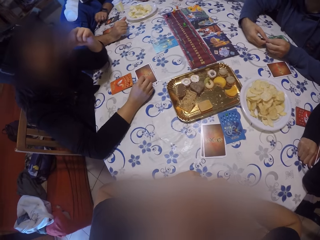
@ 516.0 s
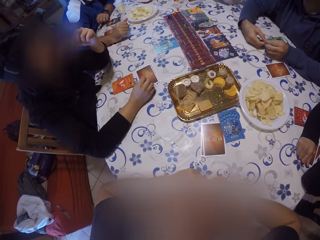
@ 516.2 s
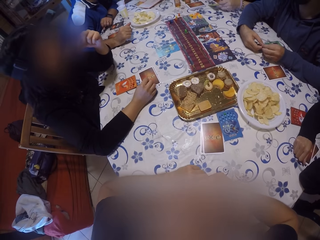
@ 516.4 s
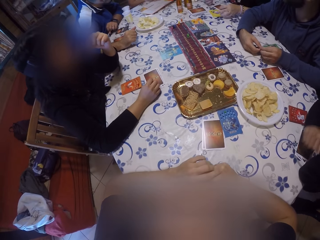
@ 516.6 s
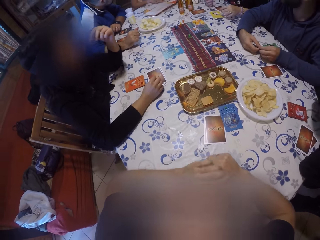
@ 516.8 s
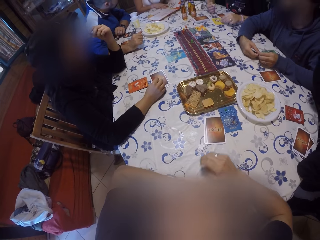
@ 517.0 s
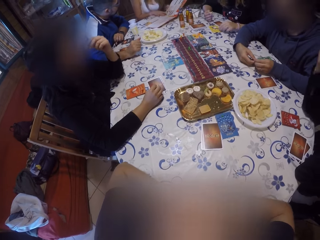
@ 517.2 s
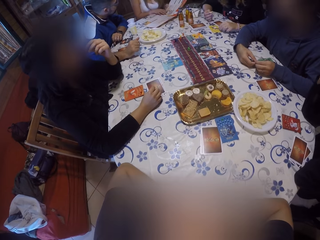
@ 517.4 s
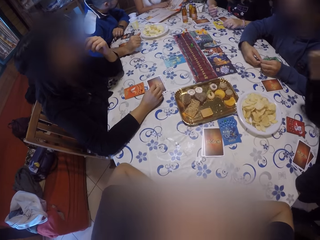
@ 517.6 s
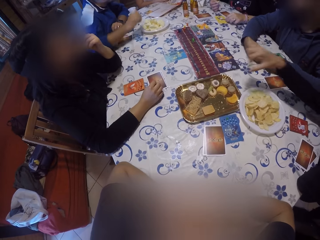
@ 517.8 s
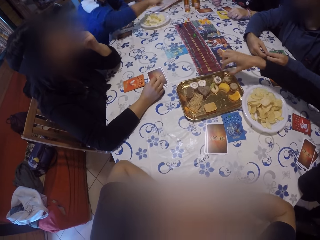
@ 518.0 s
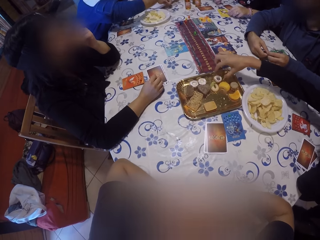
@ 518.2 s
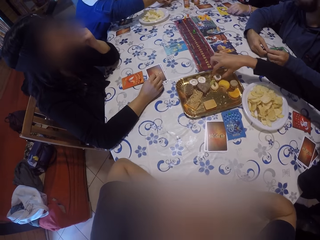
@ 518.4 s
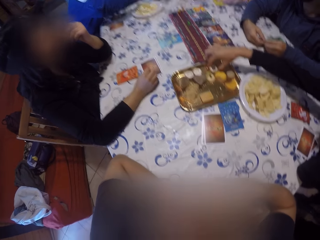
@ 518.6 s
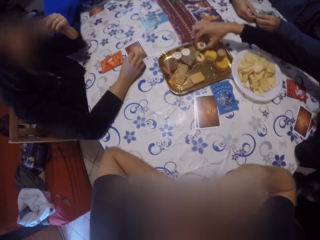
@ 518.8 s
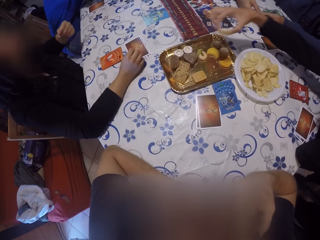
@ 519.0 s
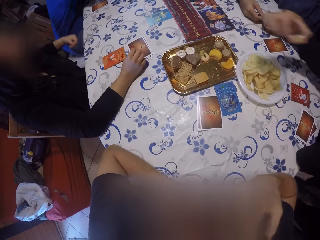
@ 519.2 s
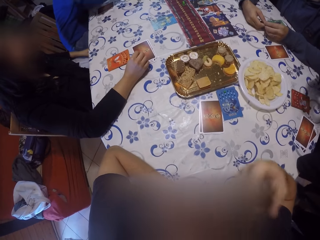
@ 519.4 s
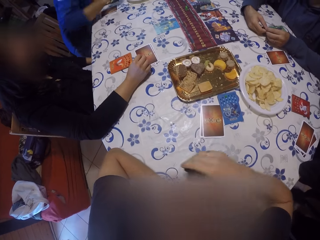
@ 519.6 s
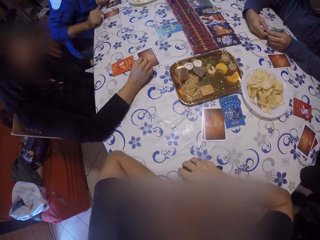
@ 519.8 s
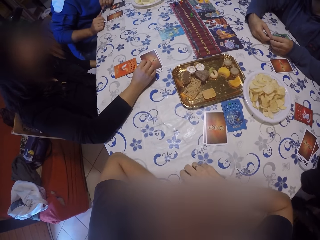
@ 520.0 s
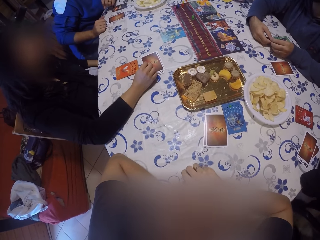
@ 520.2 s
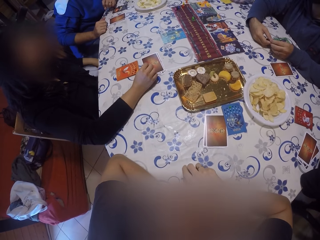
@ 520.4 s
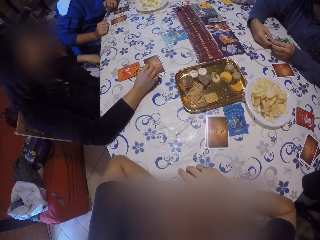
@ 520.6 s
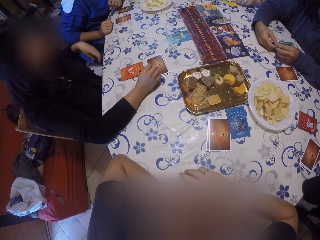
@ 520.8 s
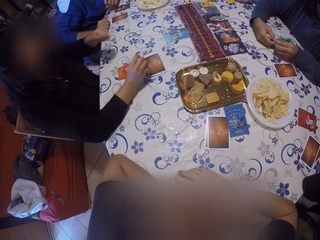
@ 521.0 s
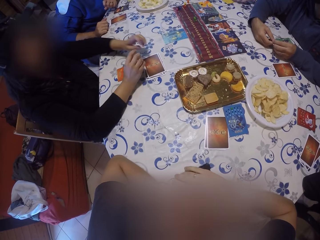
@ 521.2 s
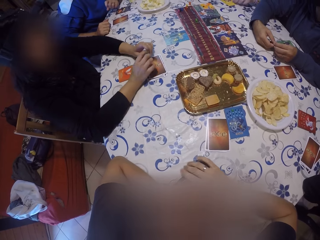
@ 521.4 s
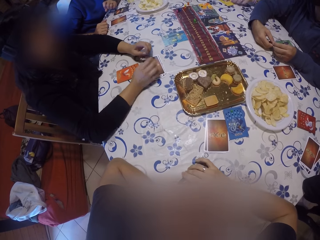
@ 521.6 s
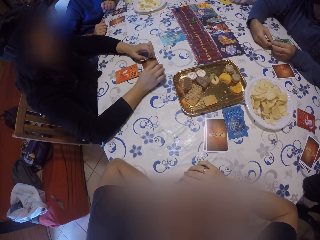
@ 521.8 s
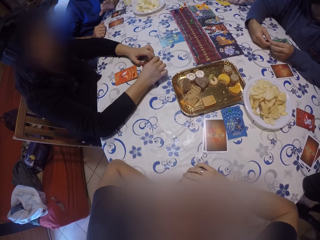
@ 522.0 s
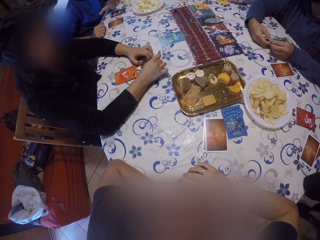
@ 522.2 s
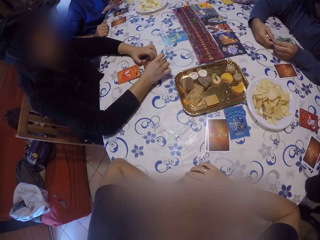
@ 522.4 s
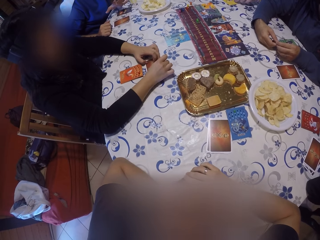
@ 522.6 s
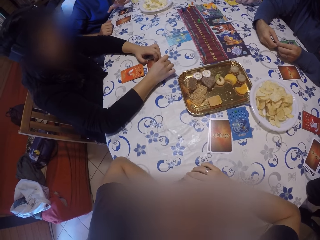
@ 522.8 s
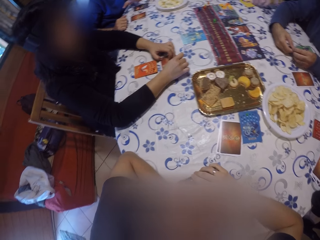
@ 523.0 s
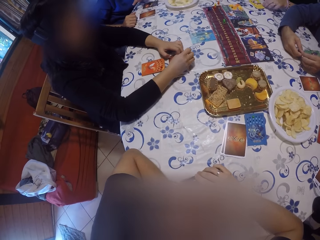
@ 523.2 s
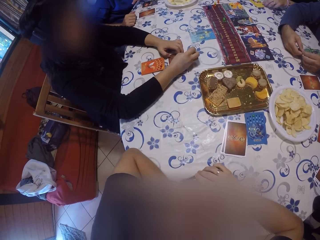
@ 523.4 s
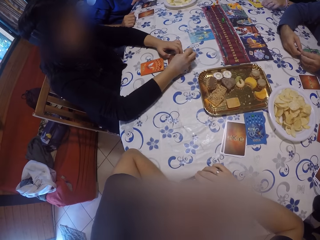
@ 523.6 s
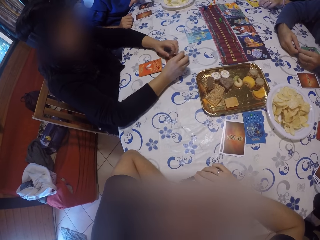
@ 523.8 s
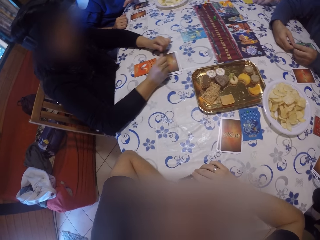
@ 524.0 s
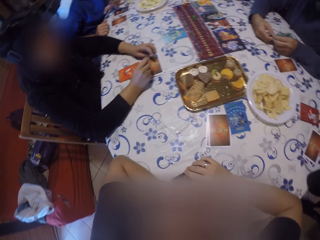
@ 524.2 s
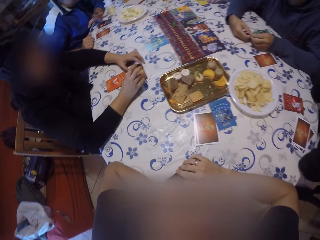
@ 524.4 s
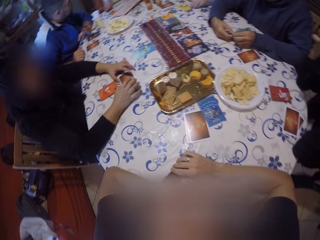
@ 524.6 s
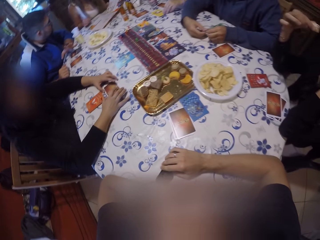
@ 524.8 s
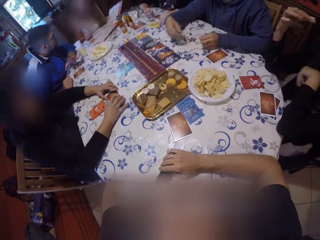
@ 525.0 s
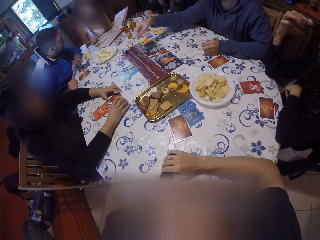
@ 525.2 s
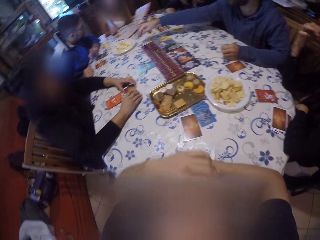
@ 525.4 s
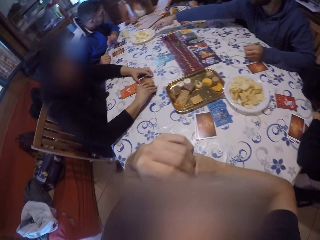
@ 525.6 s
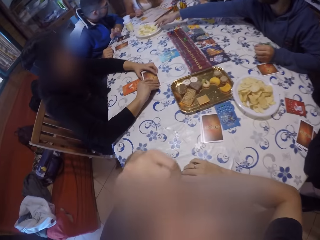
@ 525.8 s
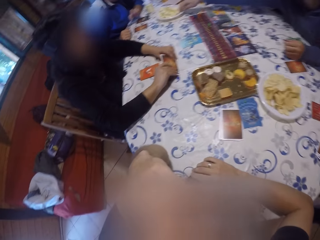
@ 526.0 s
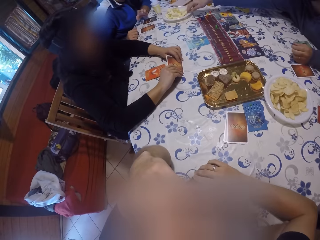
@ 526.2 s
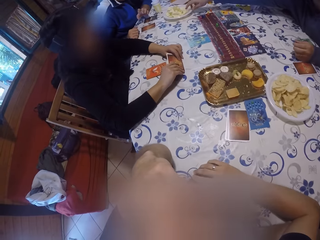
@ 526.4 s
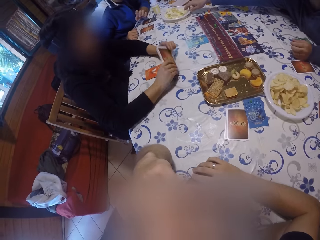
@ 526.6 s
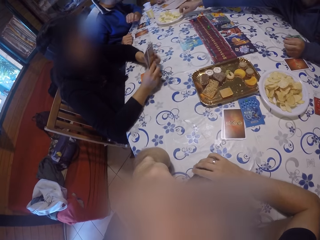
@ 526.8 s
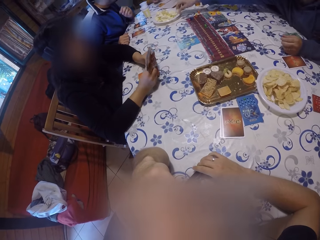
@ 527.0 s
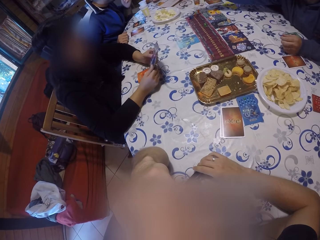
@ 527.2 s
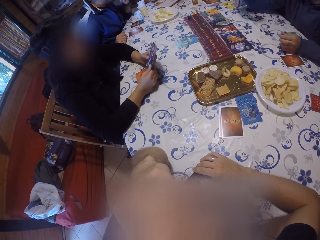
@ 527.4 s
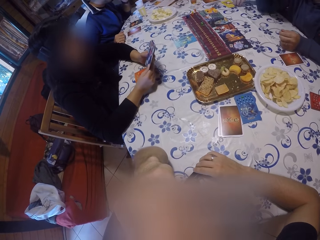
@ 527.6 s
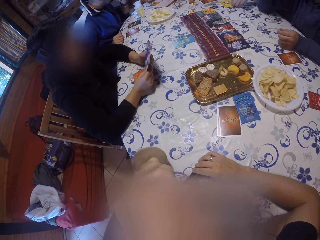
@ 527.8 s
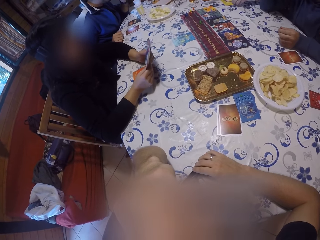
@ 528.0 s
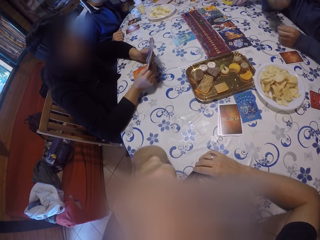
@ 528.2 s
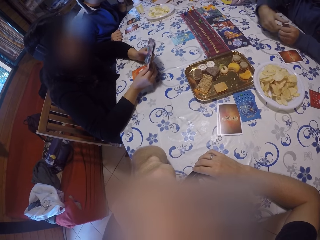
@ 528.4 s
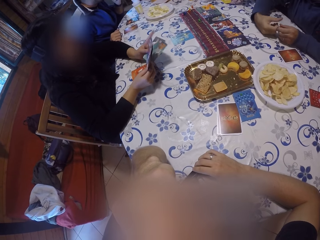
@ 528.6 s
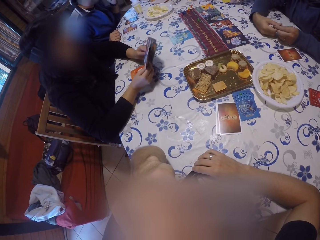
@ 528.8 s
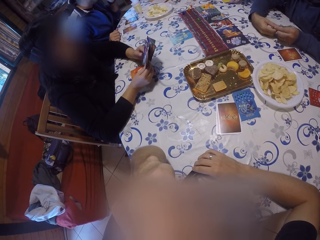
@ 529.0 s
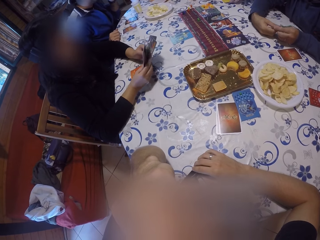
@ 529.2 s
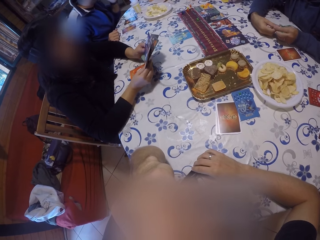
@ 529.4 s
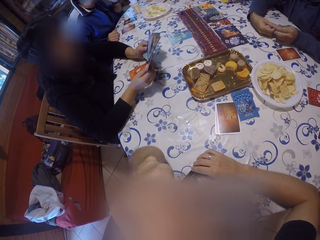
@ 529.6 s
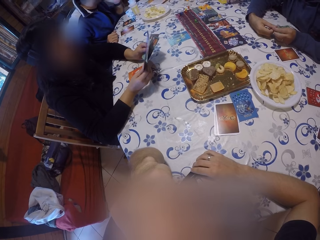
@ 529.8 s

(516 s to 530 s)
A person eats the snack. A woman picks a cookie from the tray of cookies on the table with her right hand. The person looks at the card on the table. Another woman picks a set of cards from the table with both hands. A man picks a chip from the plate of chips on the table with his right hand.

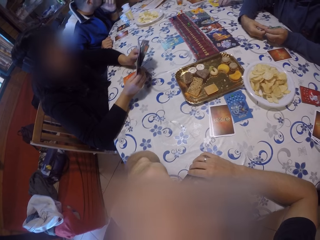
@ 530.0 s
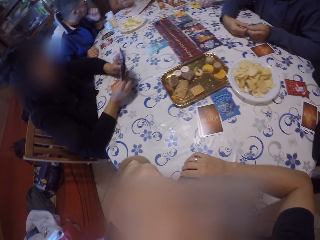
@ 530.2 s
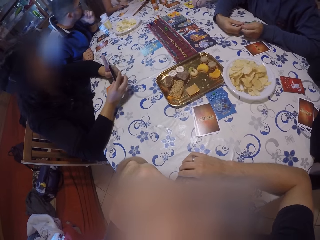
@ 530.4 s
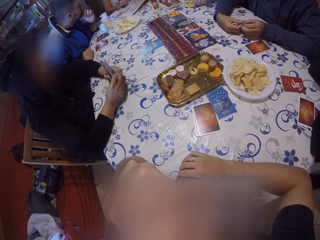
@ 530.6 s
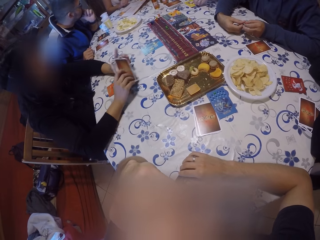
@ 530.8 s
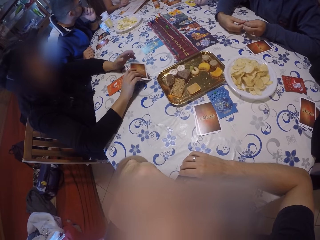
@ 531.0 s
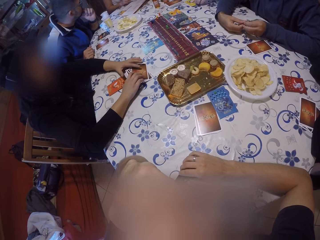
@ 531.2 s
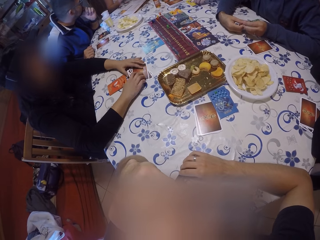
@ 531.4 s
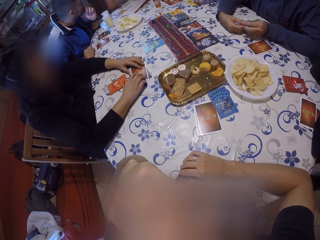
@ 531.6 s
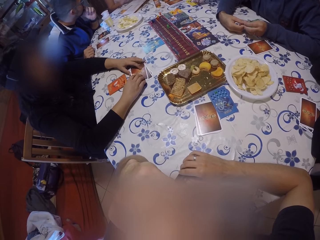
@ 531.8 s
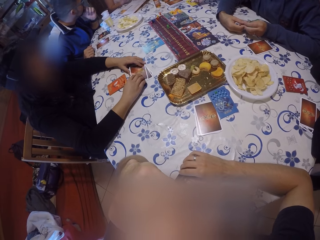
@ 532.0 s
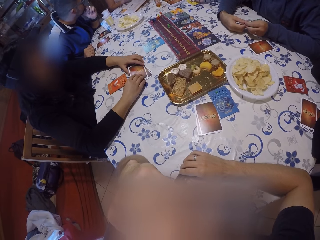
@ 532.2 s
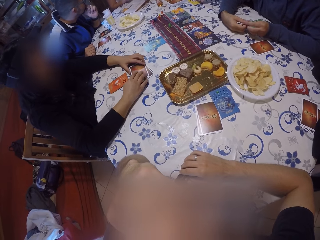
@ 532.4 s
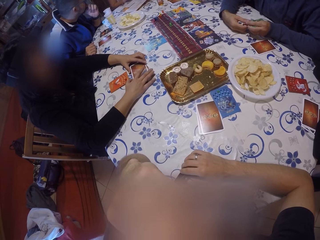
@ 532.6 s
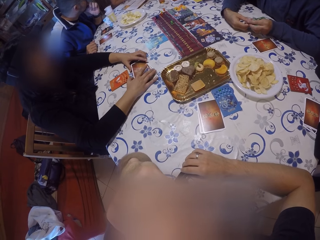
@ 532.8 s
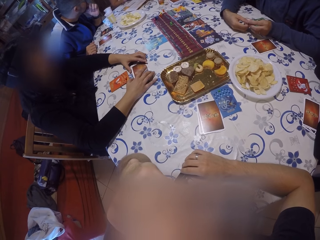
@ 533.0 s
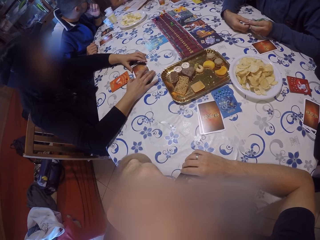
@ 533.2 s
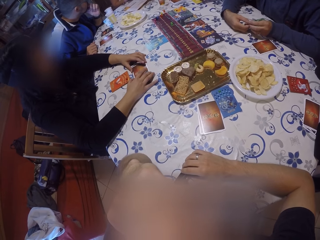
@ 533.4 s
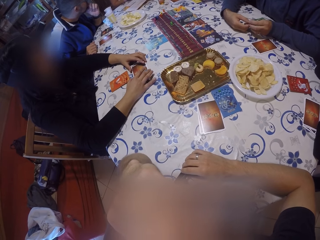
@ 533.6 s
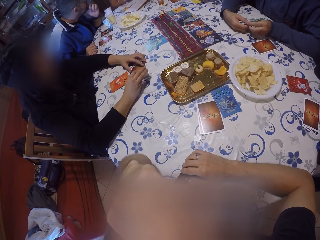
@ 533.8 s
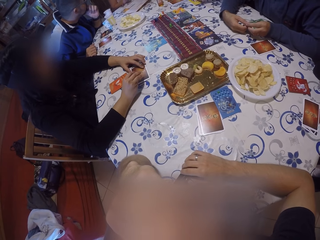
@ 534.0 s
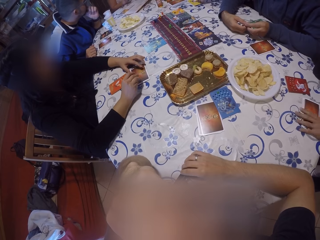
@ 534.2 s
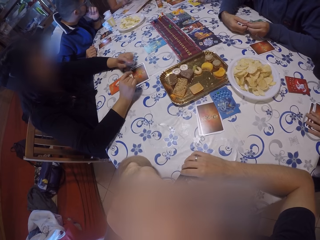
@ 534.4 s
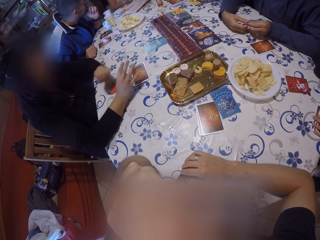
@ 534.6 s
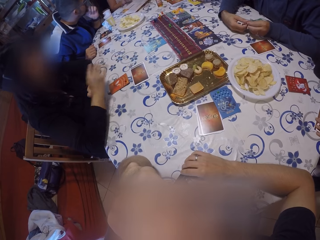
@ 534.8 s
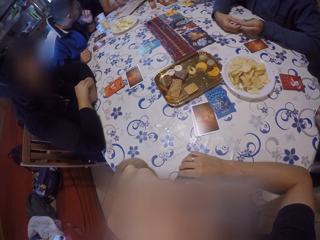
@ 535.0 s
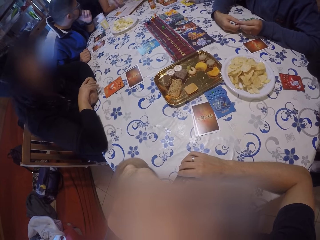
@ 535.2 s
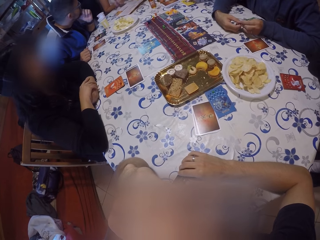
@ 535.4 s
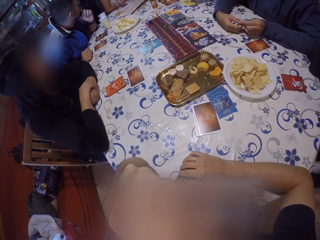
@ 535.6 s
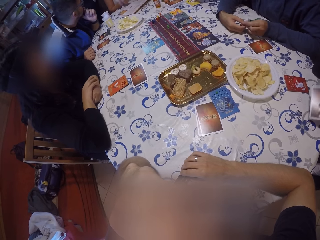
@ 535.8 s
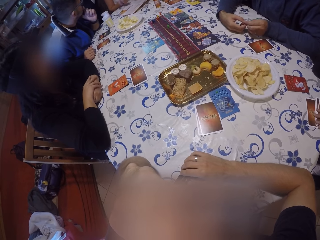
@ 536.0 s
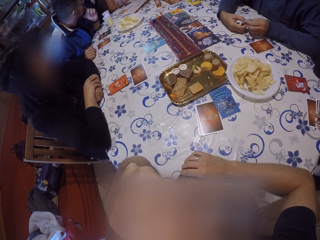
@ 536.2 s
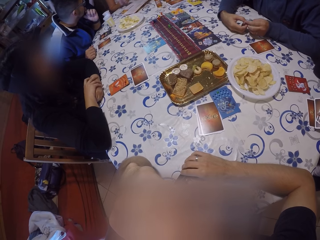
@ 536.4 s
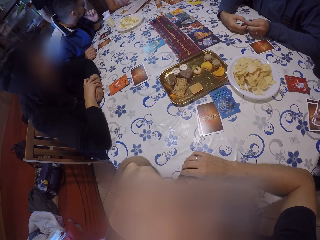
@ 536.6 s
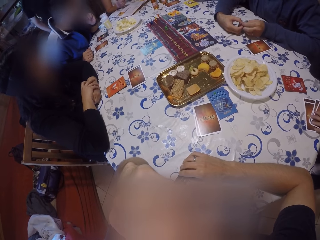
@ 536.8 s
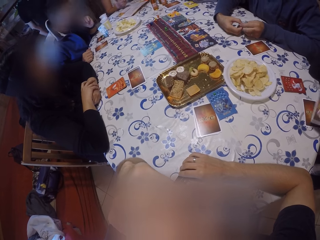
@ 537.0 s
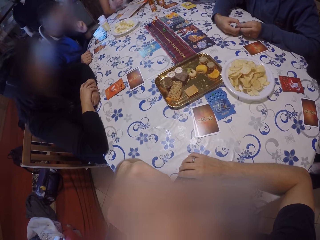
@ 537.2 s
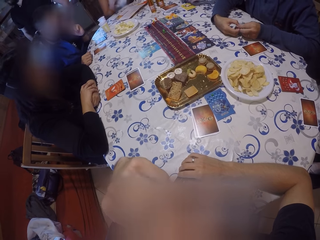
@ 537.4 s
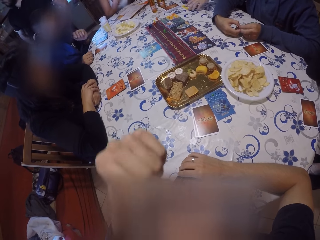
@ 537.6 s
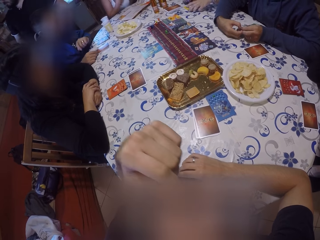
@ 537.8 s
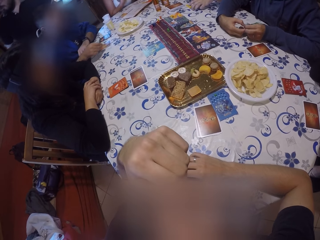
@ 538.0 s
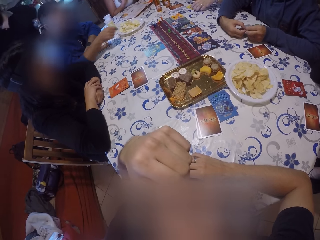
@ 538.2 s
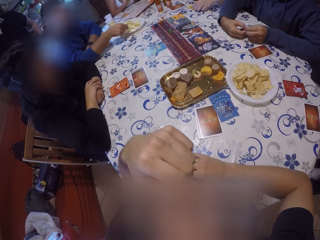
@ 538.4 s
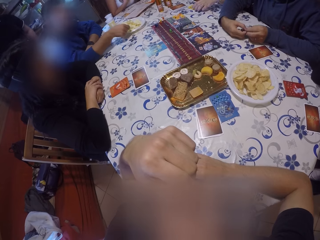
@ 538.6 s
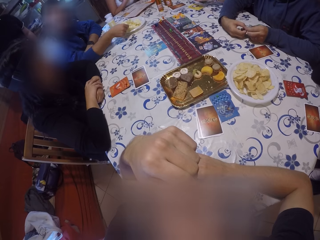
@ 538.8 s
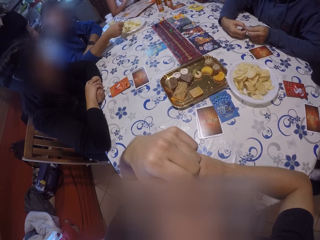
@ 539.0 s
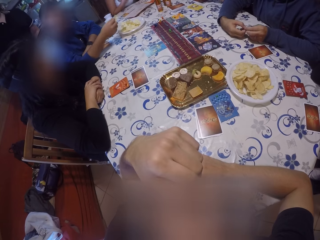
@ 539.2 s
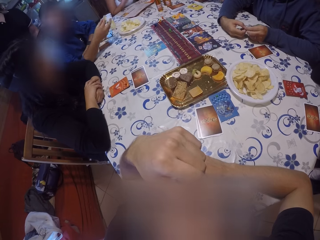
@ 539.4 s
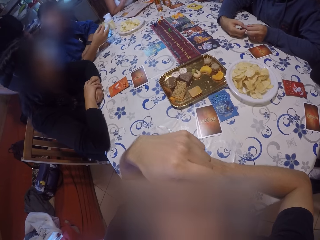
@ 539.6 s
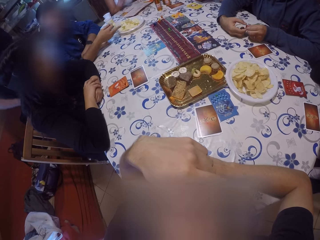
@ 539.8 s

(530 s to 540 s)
A woman drops the set of cards in her hands on the table. The camera wearer looks at the card game. Another woman picks up the set of cards on the table with her left hand. A man picks a chip from the plate of chips on the table with his right hand.
